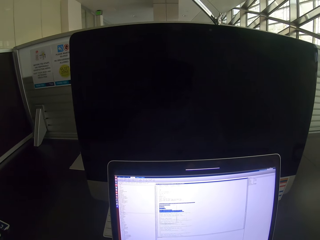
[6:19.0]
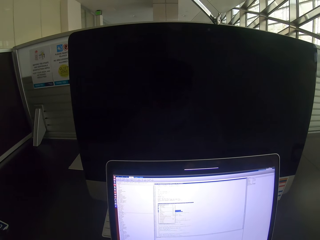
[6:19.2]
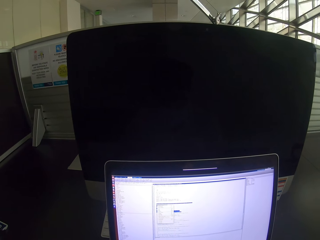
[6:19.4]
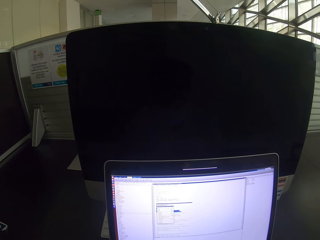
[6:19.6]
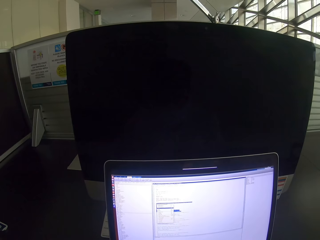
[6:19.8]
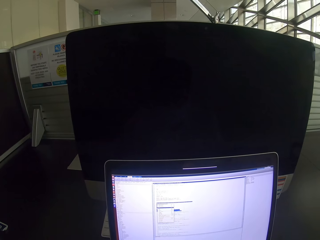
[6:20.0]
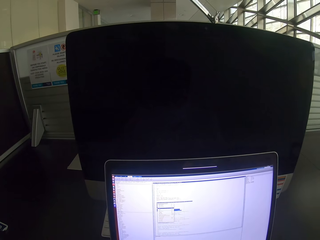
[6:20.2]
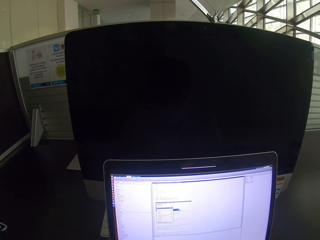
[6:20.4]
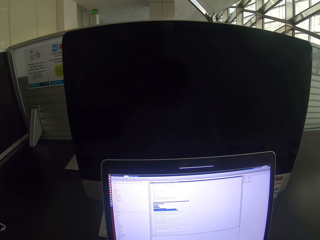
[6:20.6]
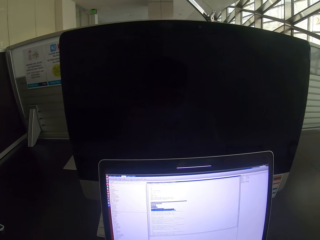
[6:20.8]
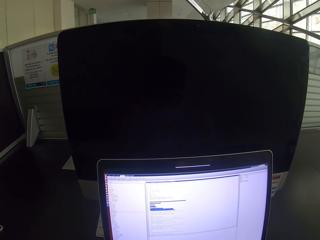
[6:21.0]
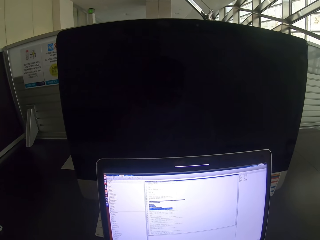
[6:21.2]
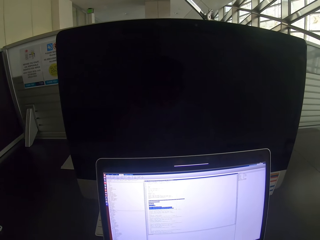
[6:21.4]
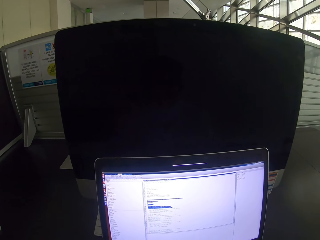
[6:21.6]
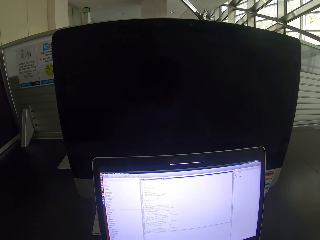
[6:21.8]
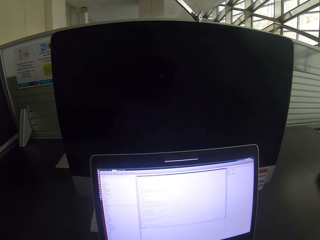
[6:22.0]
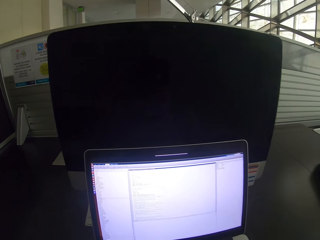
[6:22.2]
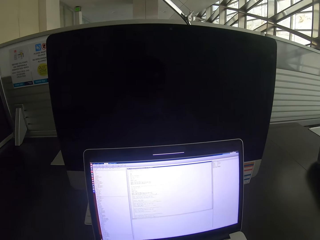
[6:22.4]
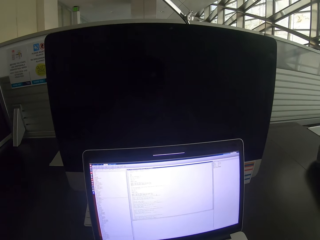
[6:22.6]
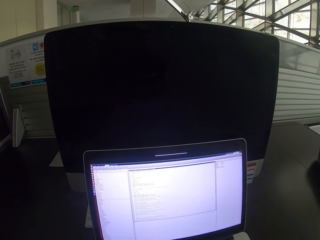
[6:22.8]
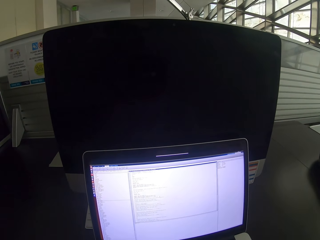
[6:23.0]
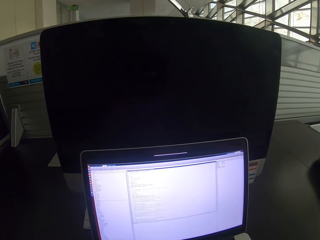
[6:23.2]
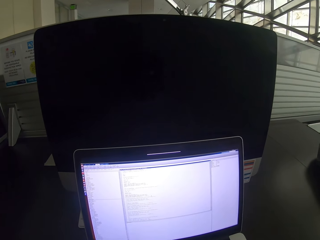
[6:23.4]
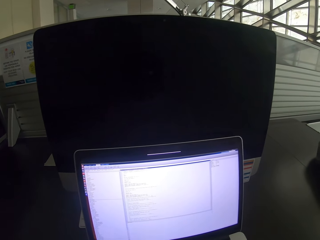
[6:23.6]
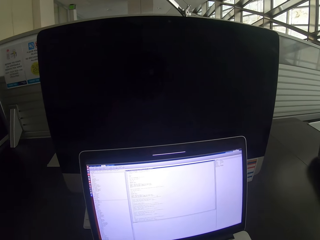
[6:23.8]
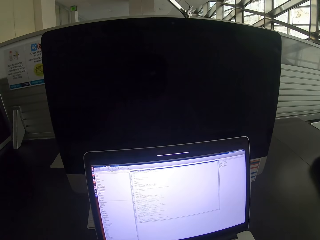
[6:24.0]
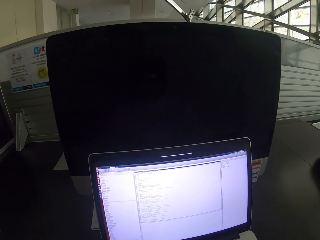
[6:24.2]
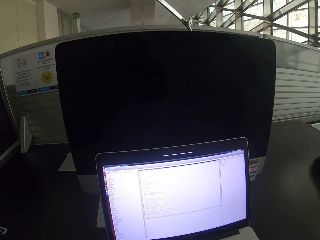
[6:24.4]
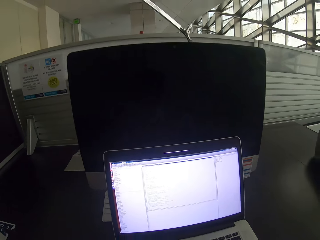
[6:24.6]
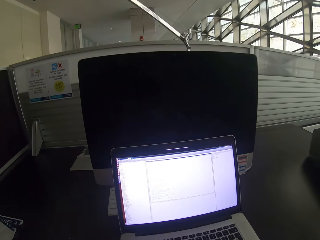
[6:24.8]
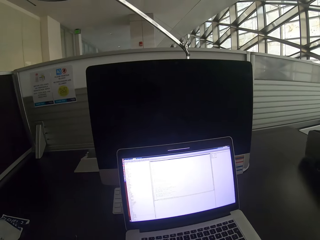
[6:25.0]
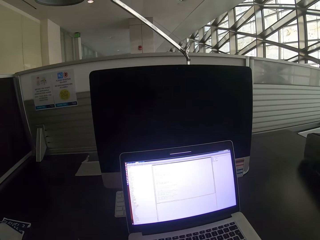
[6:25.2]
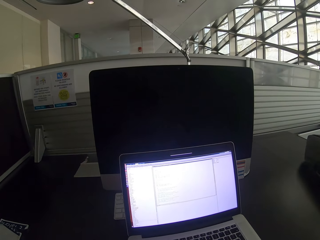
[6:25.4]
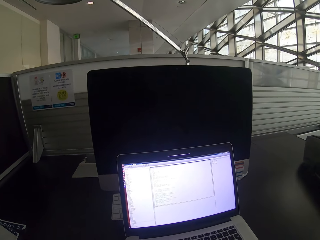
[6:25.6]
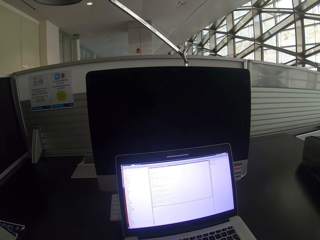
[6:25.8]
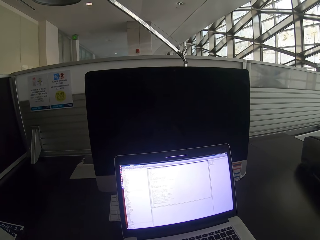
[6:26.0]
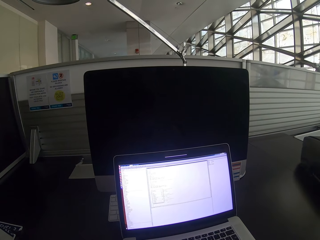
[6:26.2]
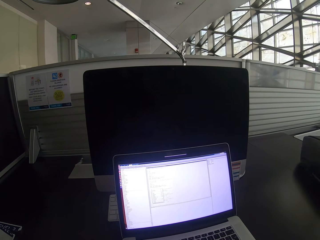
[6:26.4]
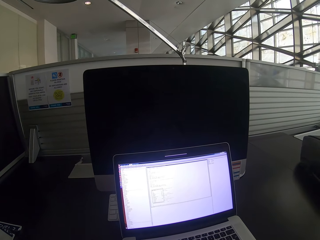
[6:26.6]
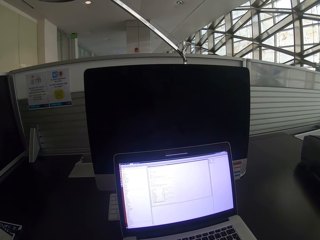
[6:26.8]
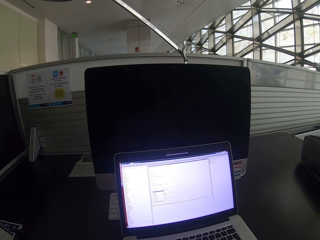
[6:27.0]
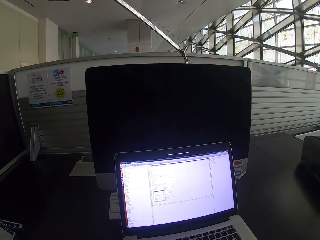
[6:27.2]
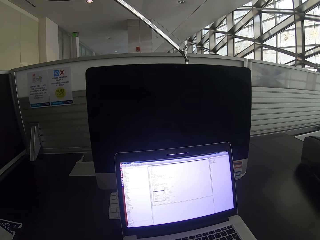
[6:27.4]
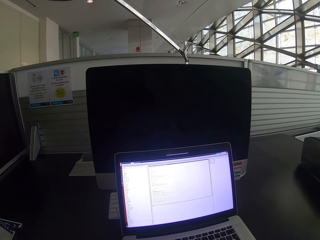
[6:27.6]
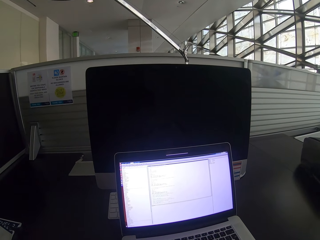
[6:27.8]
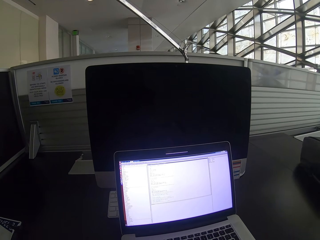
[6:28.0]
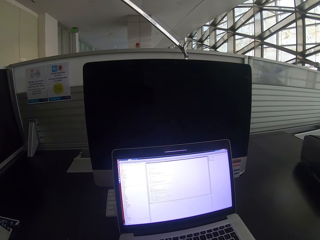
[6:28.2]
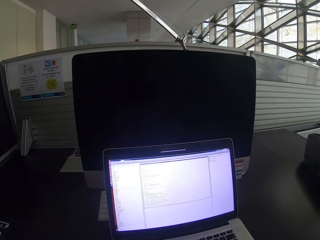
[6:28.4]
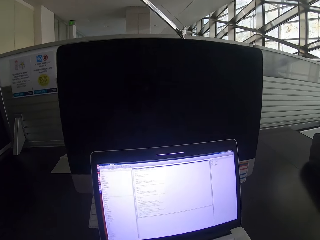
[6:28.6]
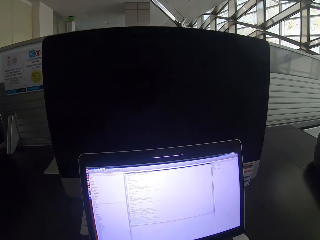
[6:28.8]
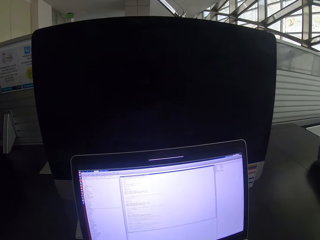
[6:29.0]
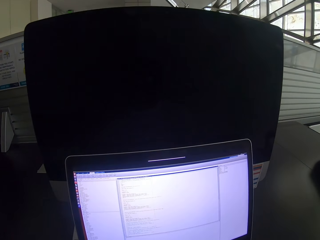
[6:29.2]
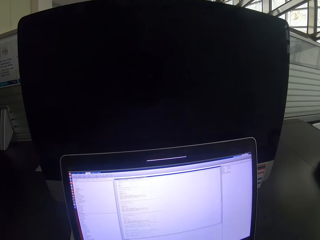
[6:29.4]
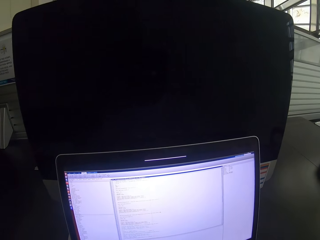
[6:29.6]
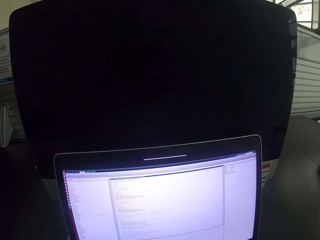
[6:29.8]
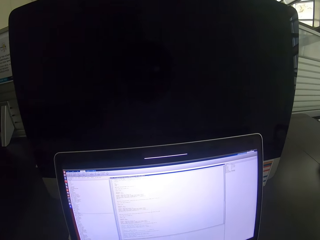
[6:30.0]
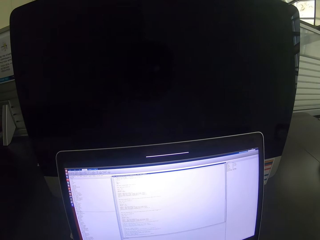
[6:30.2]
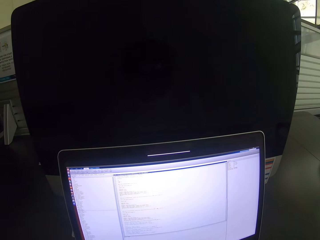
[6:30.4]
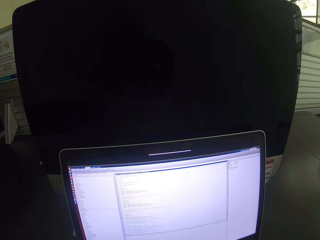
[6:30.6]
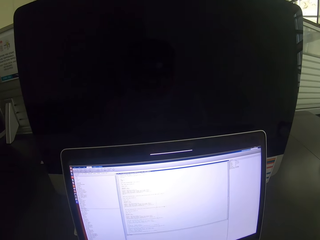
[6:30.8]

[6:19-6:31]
The camera wearer clicks on a laptop. They move backwards. They move closer to the laptop.

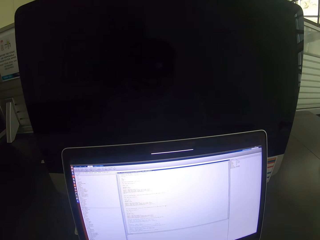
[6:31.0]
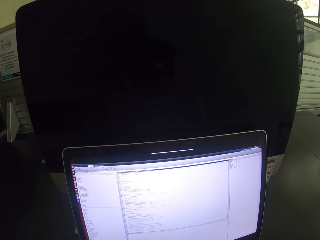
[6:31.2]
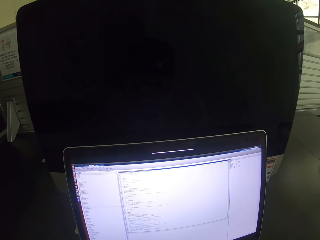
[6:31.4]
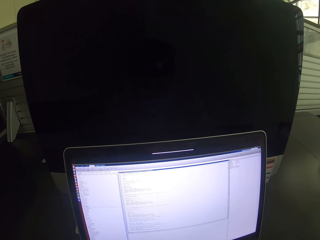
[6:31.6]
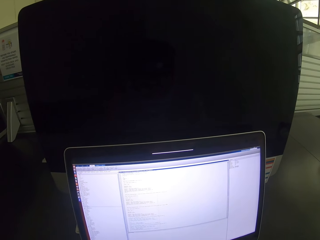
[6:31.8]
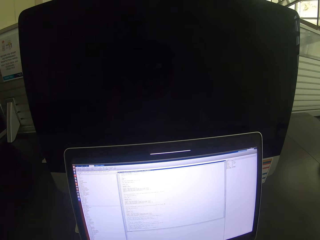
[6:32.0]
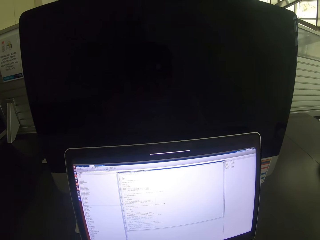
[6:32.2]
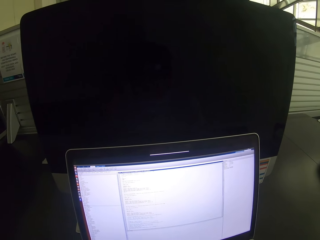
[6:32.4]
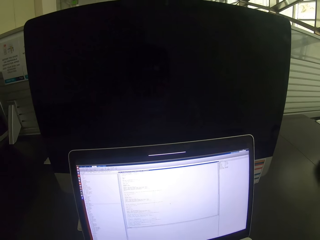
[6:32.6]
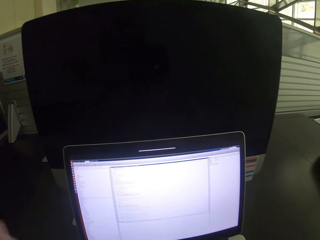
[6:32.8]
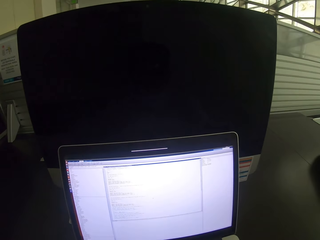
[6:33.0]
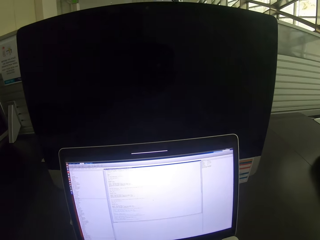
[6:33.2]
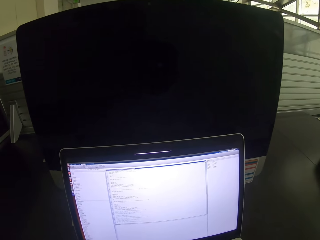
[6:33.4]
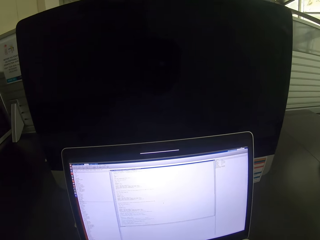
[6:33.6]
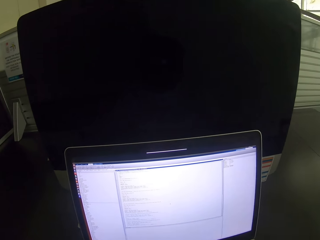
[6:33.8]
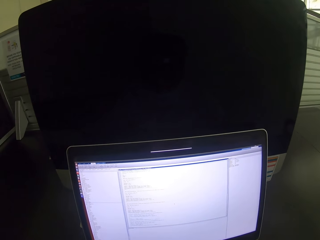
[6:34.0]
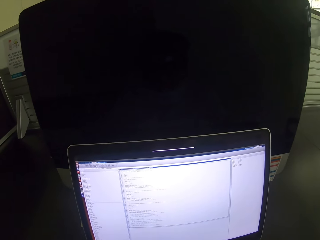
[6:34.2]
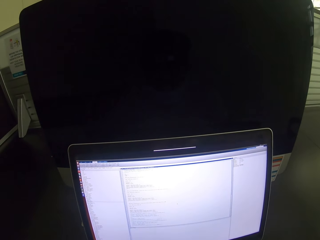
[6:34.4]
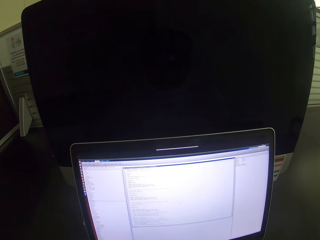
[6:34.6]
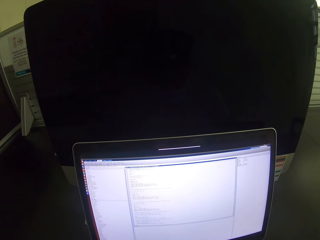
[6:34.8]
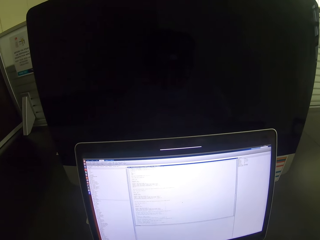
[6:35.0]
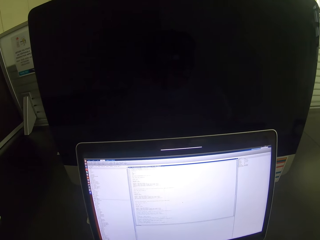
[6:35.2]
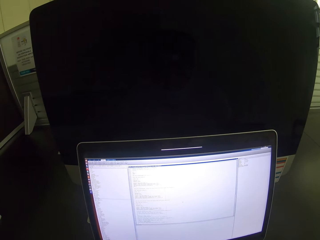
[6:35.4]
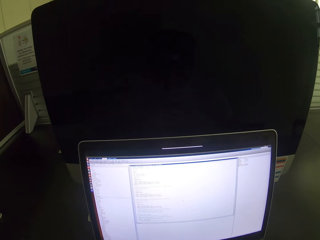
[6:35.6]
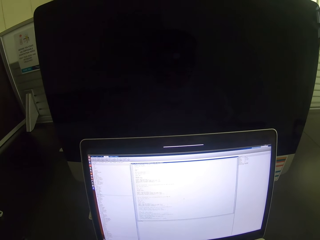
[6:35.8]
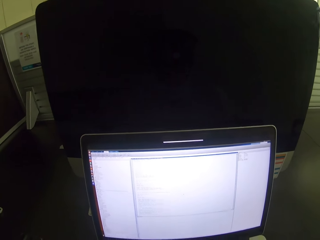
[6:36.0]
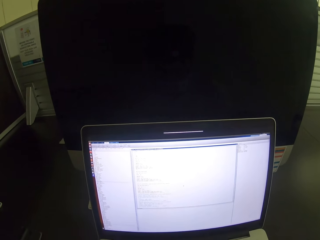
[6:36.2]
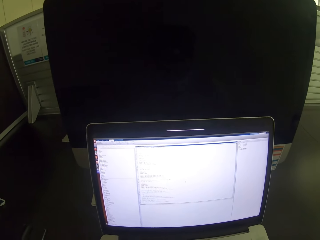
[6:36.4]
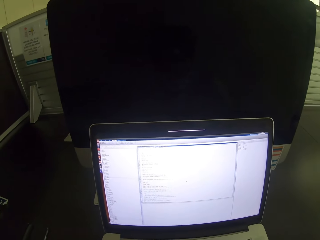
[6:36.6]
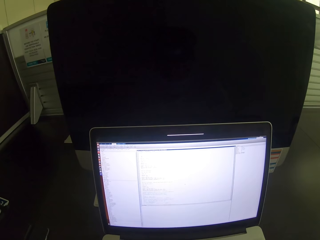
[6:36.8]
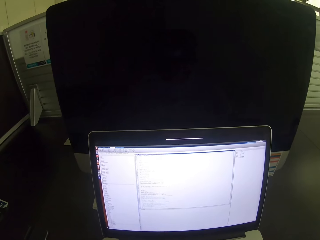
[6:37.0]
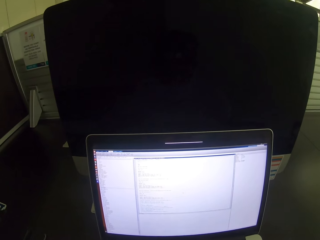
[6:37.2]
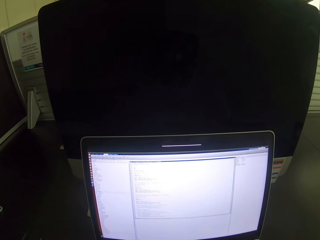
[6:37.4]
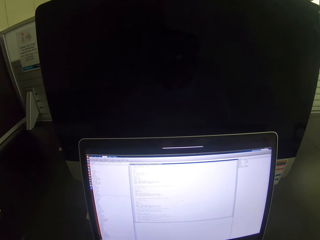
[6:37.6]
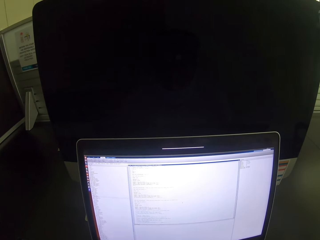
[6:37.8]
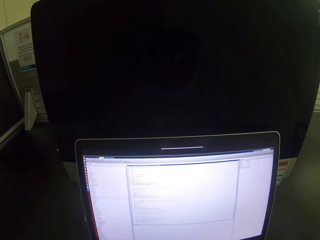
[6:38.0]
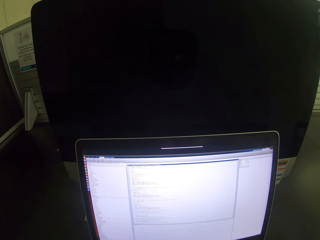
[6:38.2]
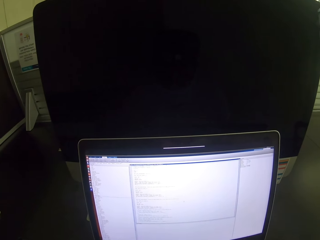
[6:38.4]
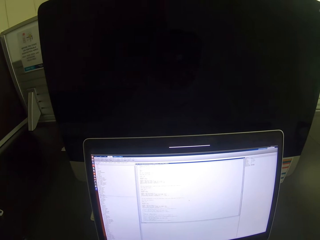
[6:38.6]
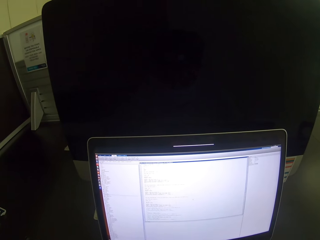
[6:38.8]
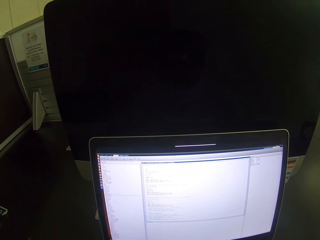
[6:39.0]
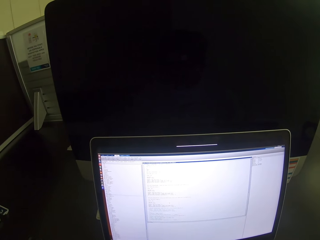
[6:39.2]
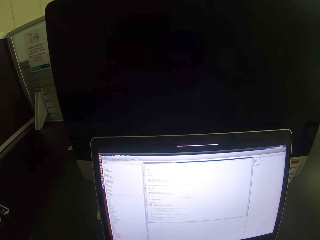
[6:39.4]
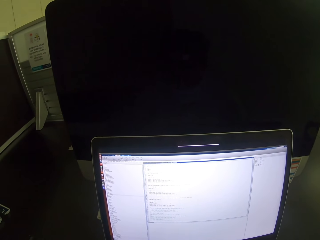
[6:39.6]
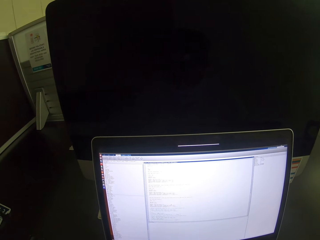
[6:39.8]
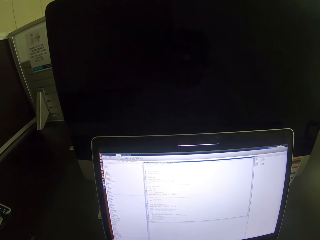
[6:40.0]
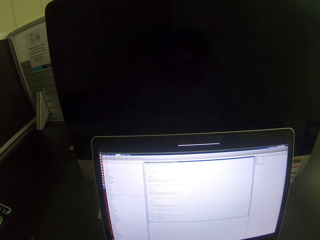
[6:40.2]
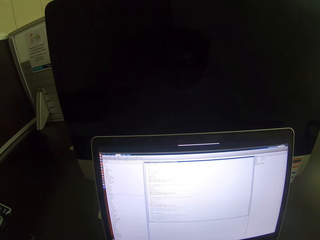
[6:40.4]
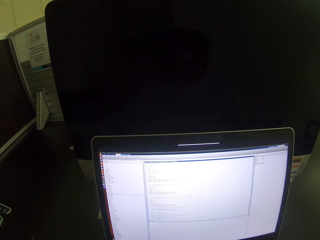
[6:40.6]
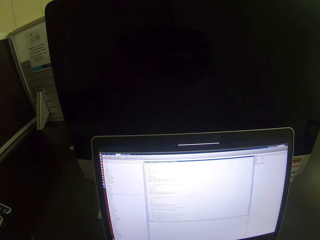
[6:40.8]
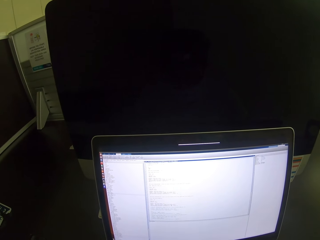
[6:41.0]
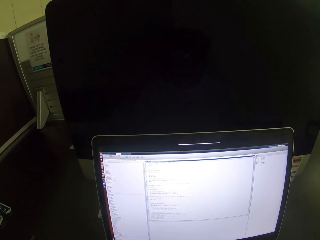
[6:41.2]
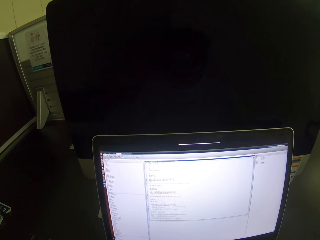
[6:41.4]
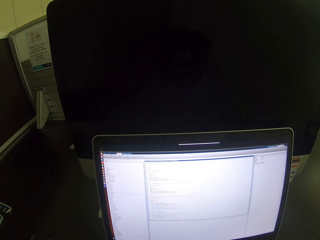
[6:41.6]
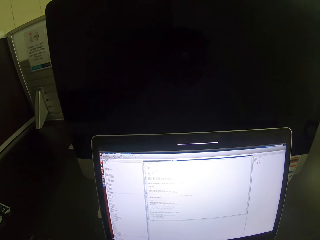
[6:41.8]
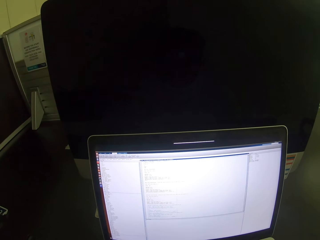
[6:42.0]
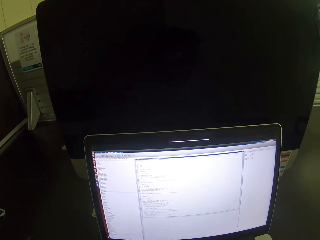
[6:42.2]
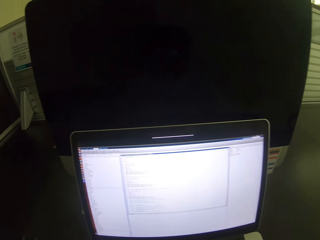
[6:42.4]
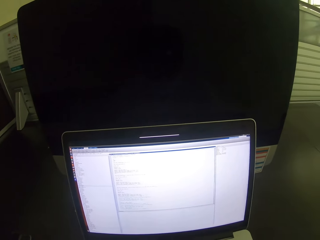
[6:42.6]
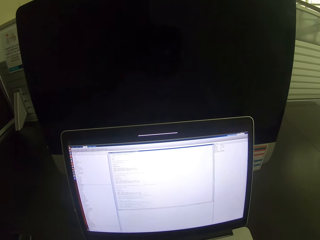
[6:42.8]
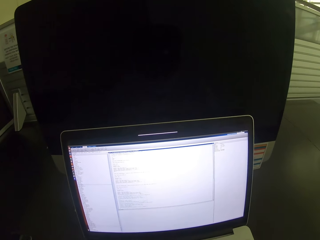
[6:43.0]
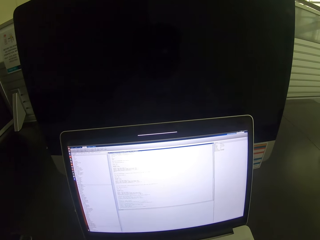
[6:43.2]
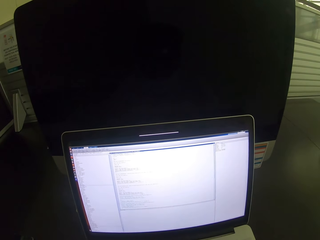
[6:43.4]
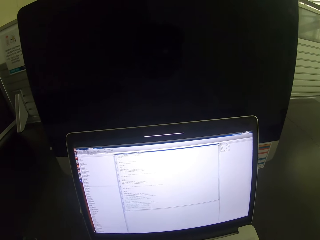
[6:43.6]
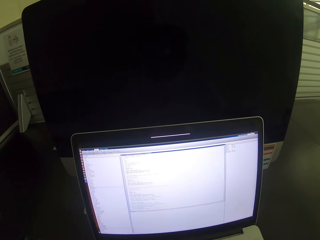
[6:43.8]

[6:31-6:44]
The camera wearer stares at a laptop. They move the left hand.
